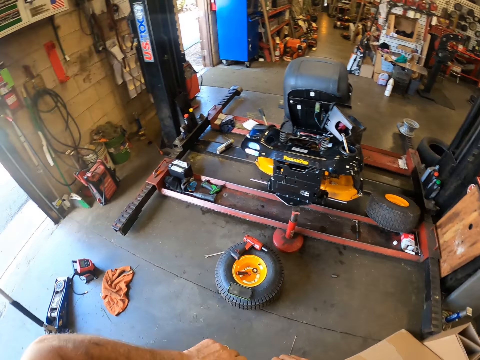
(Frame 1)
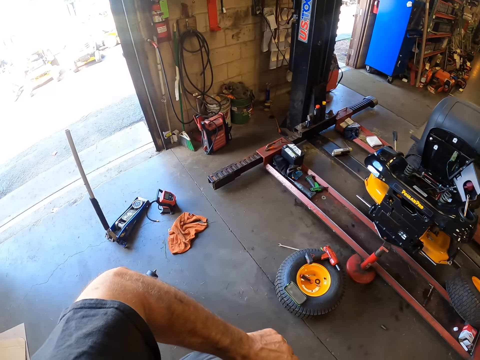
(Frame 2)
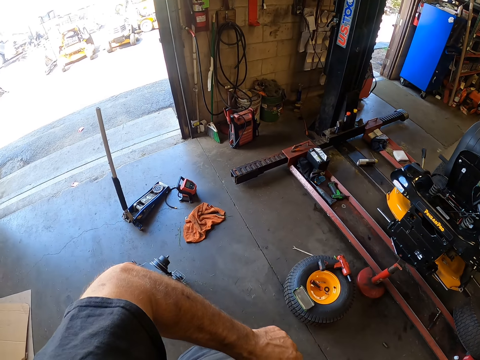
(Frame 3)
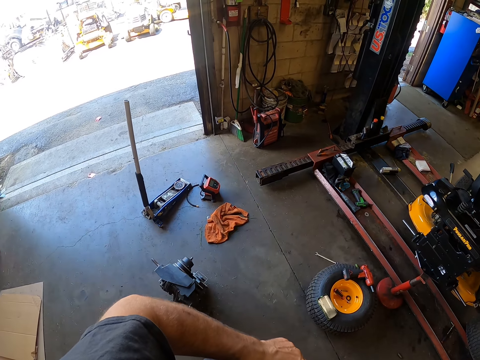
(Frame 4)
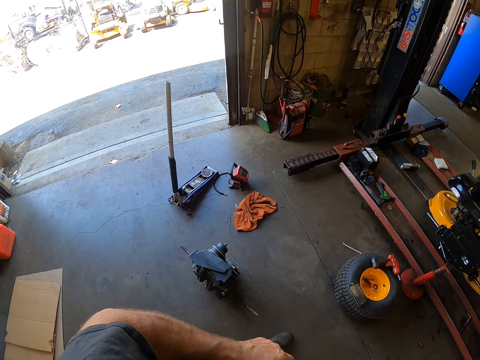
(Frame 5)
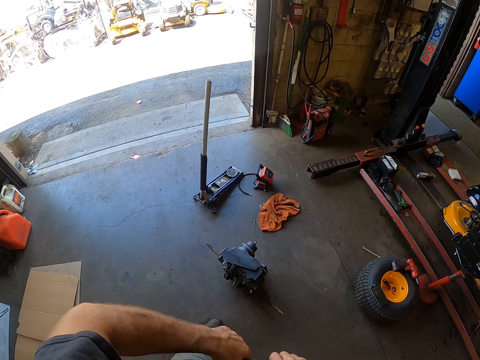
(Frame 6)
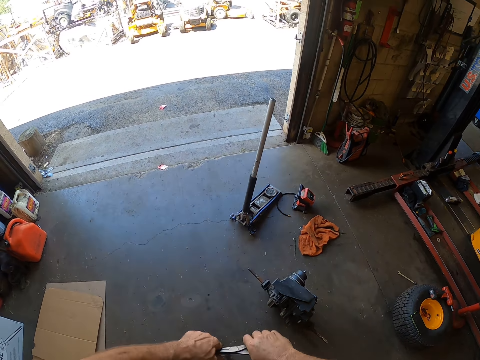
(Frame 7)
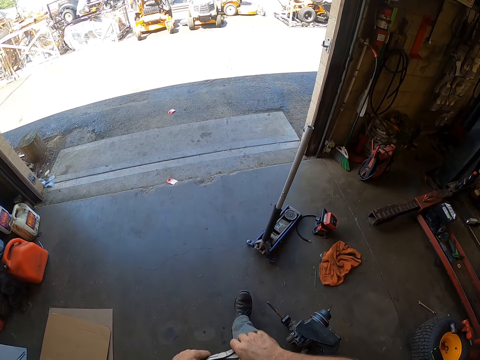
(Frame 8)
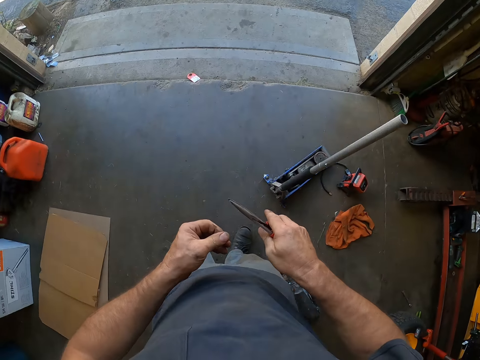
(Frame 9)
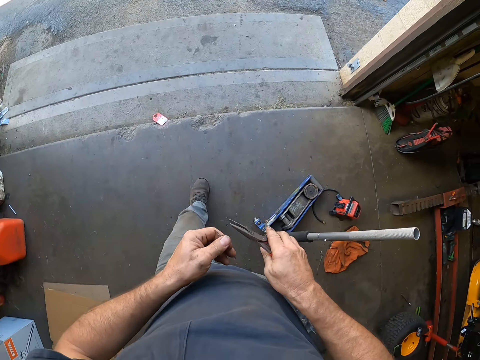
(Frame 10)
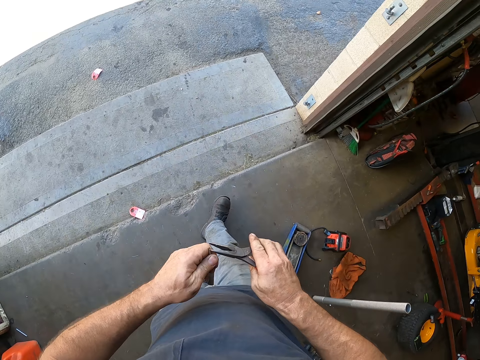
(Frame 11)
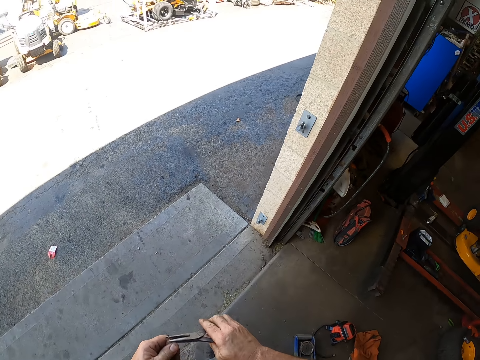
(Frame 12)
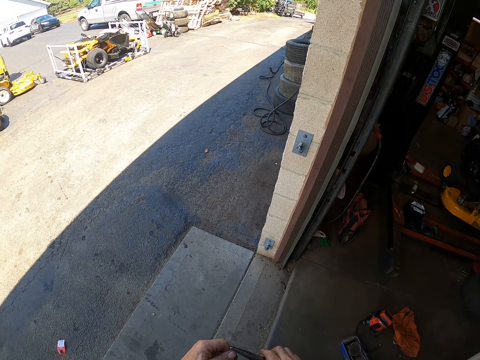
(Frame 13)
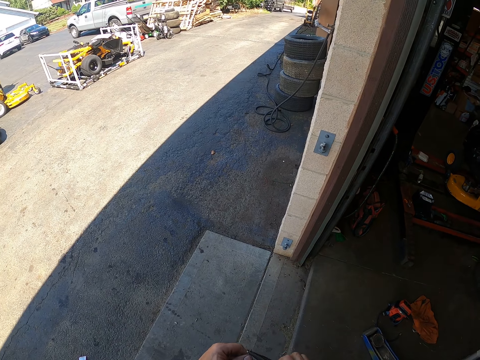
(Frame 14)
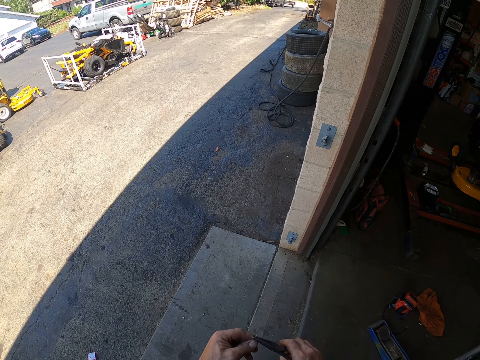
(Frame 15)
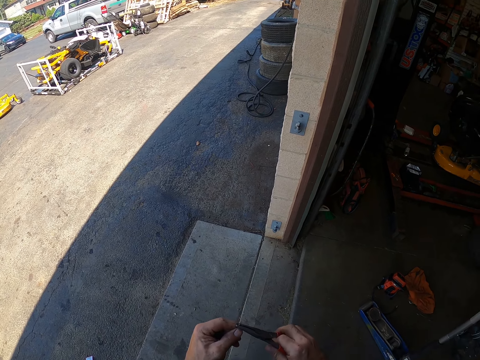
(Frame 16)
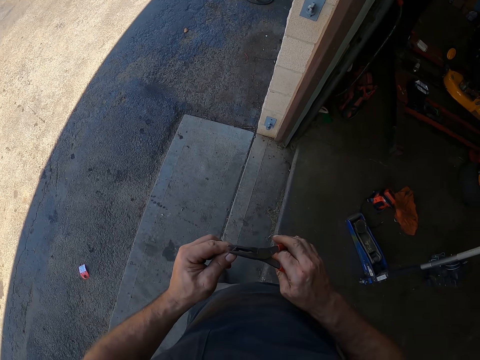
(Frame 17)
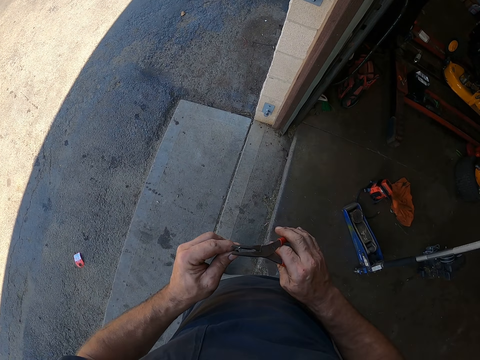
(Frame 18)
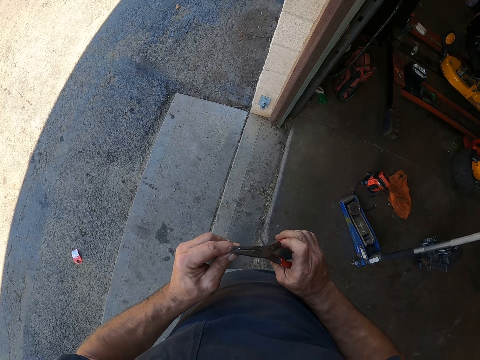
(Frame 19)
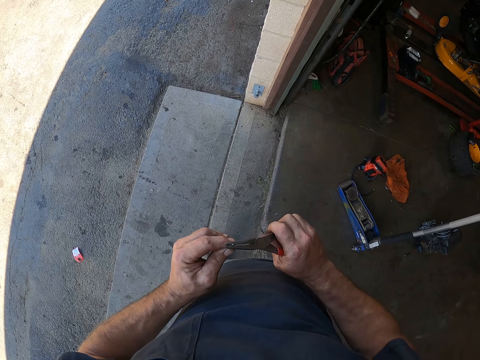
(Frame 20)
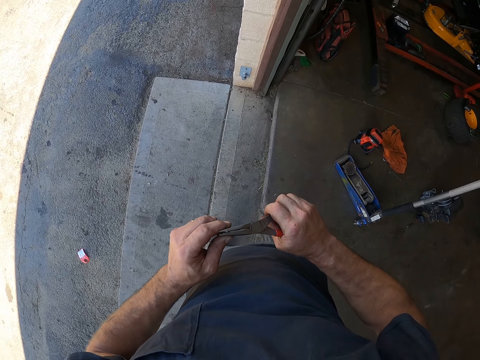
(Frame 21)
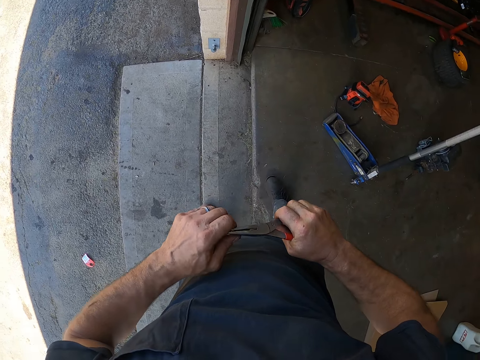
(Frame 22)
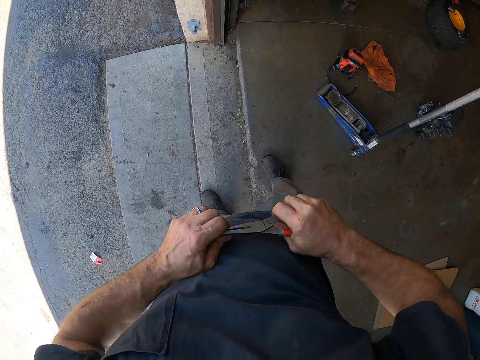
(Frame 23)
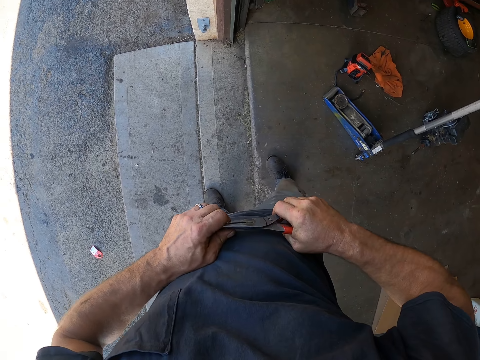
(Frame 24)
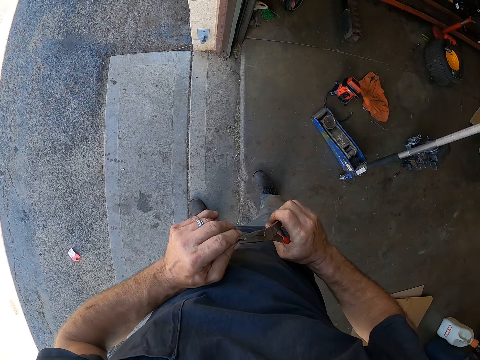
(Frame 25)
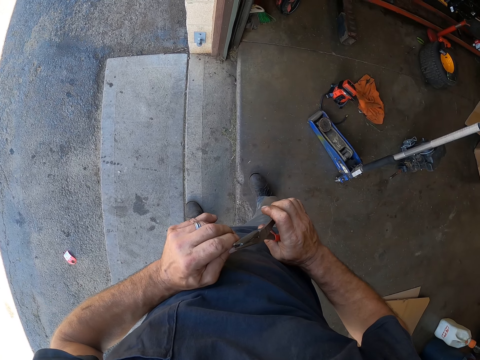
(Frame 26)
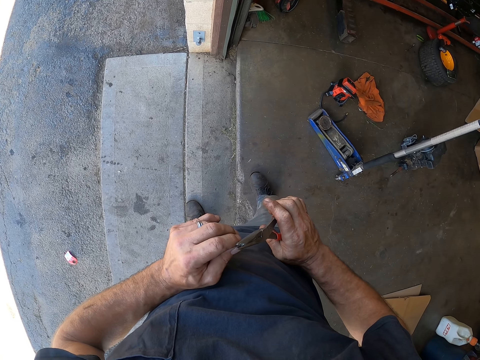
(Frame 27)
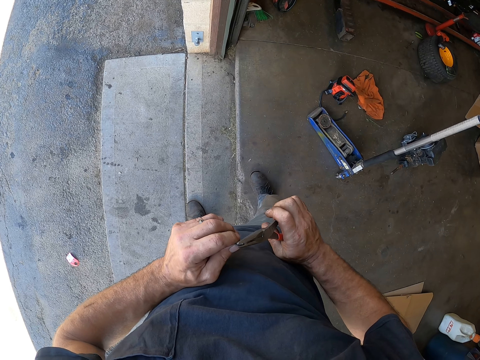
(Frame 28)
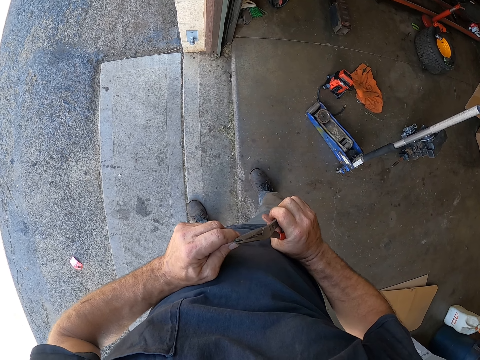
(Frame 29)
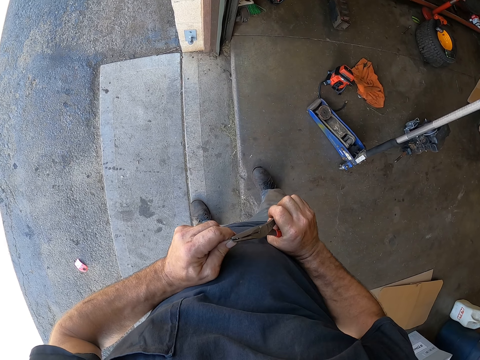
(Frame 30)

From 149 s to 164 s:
The camera wearer looks around a garage. They walk around the garage. They cut a pin with a scissors. They look around a parking lot. They cut the pin with the scissors.

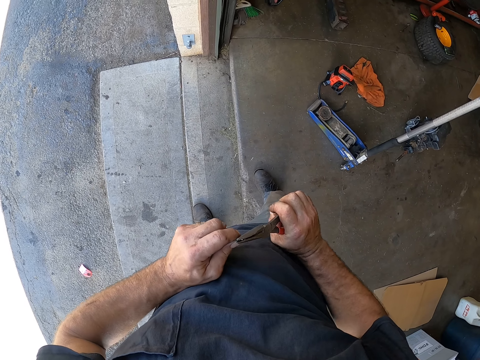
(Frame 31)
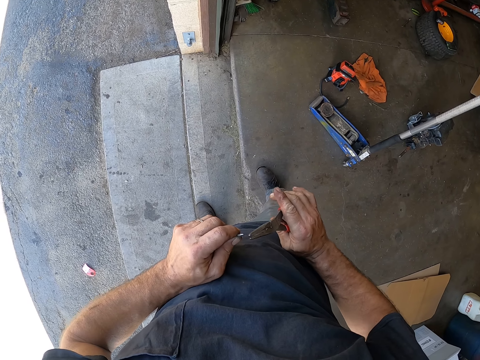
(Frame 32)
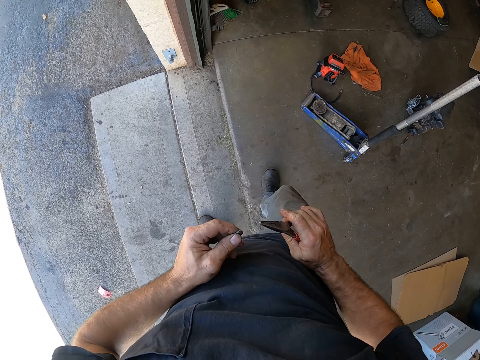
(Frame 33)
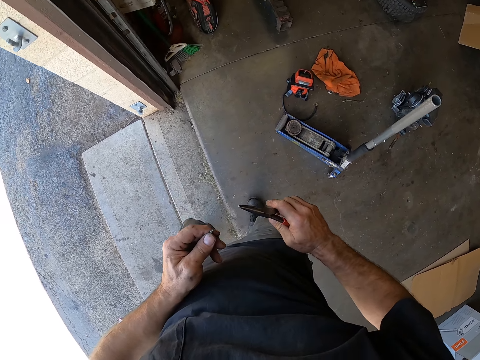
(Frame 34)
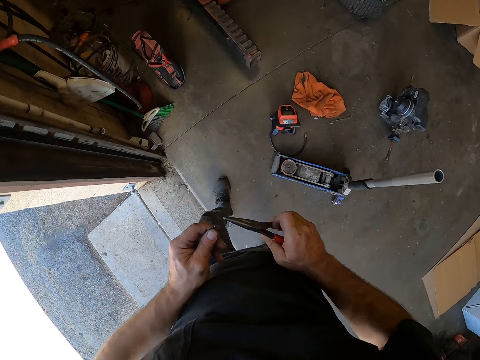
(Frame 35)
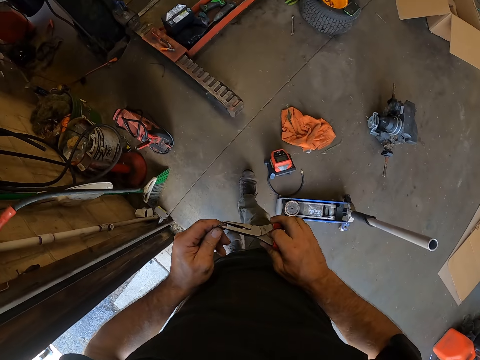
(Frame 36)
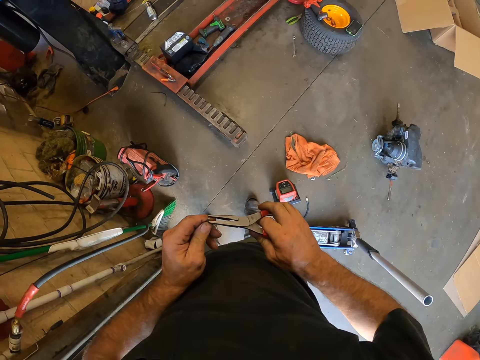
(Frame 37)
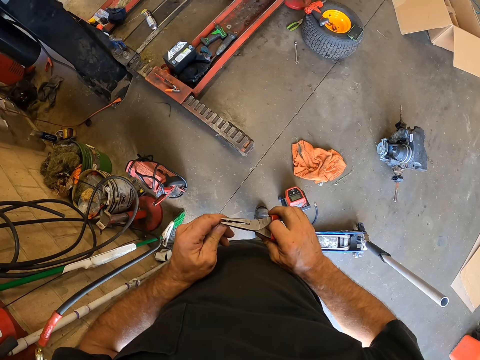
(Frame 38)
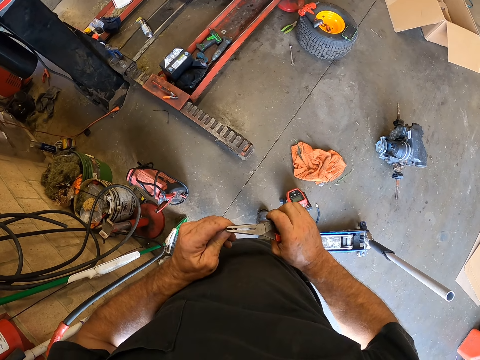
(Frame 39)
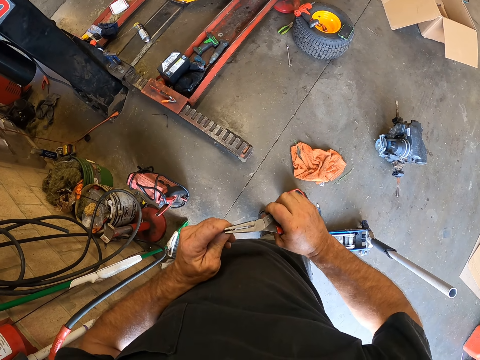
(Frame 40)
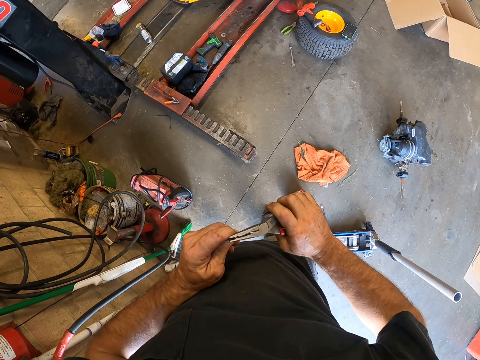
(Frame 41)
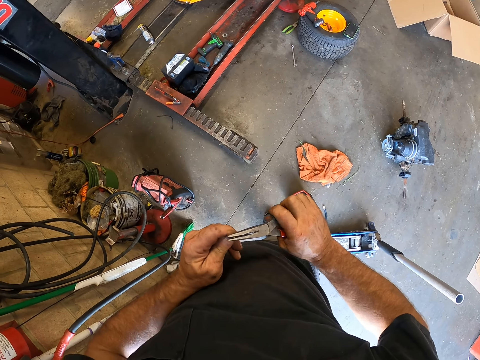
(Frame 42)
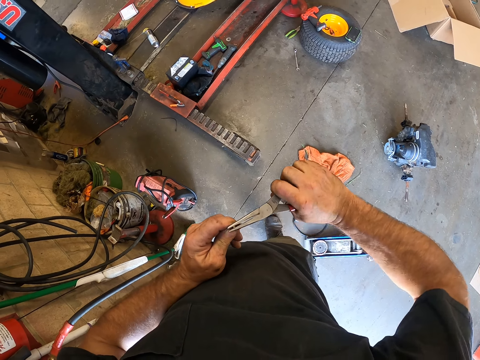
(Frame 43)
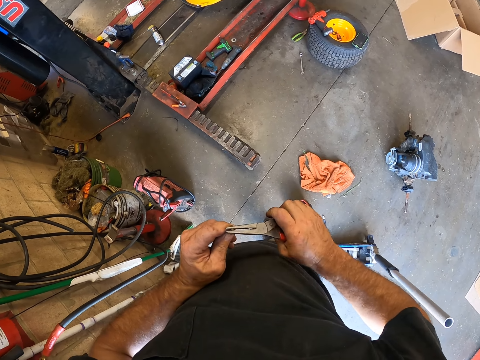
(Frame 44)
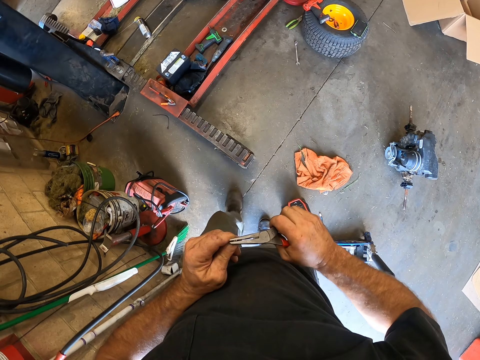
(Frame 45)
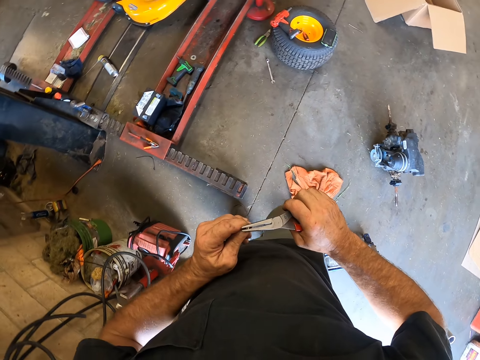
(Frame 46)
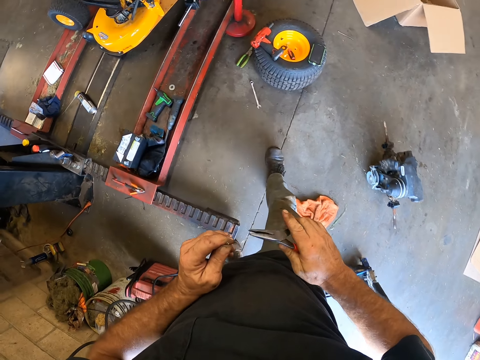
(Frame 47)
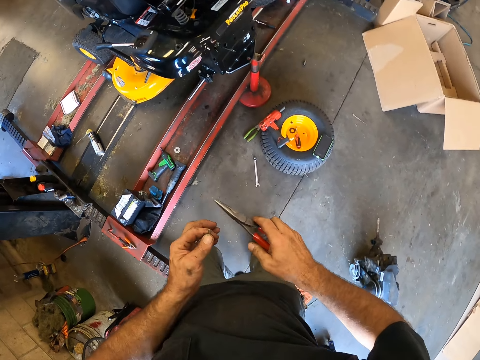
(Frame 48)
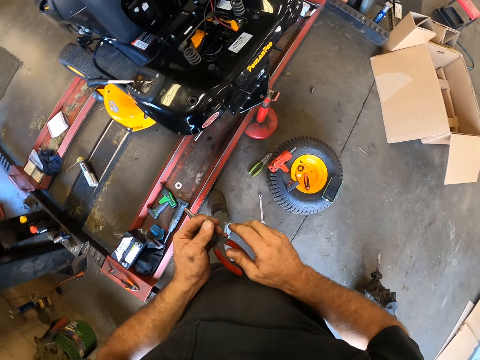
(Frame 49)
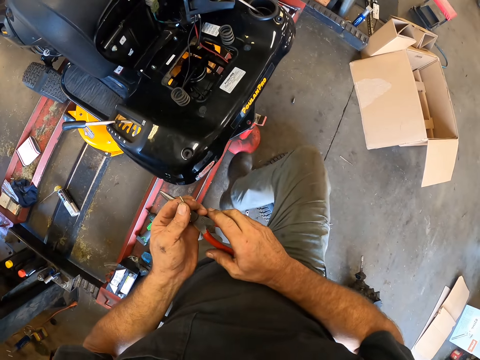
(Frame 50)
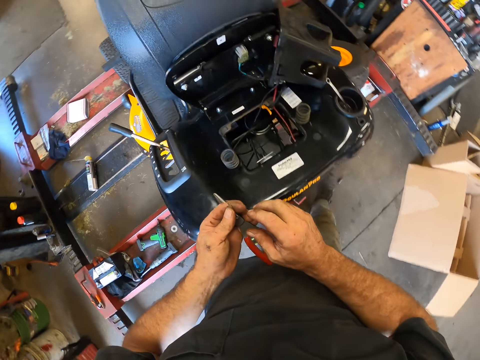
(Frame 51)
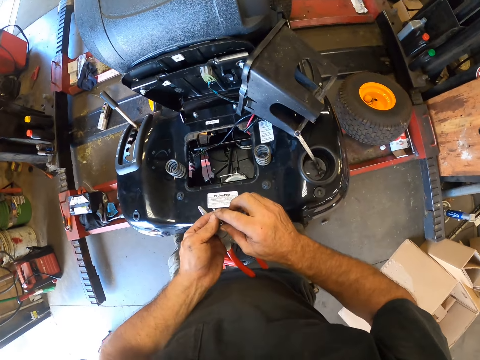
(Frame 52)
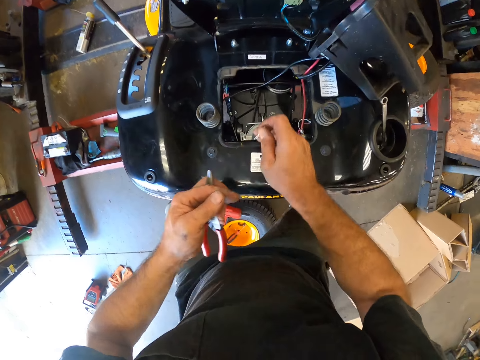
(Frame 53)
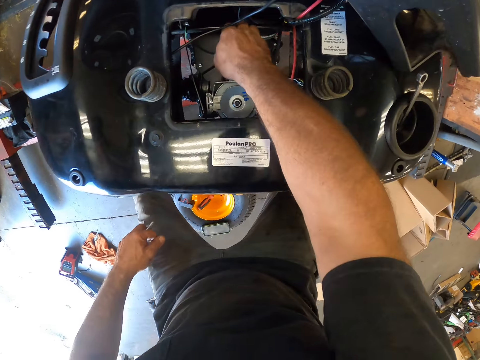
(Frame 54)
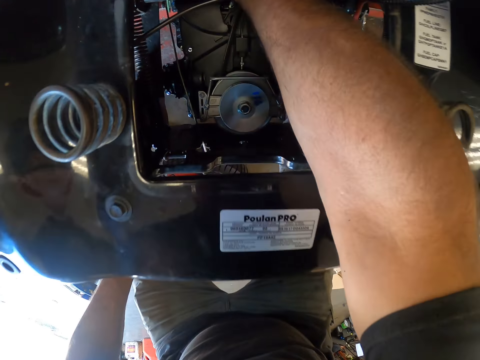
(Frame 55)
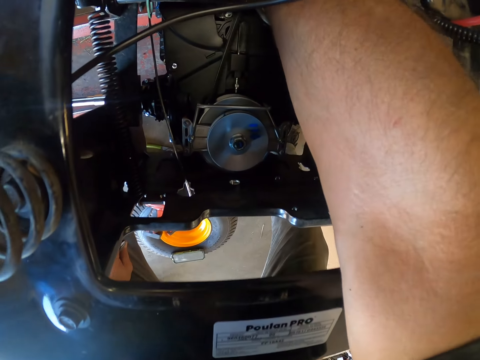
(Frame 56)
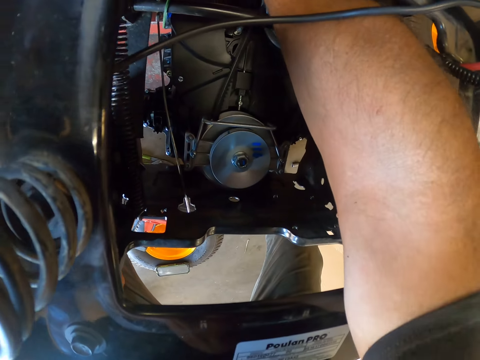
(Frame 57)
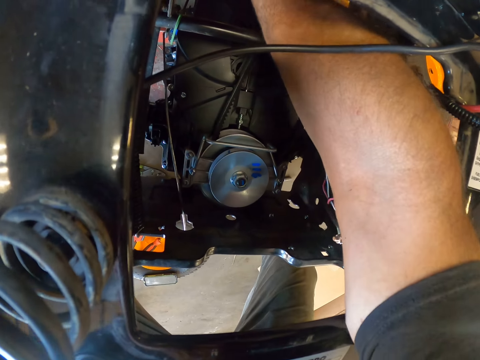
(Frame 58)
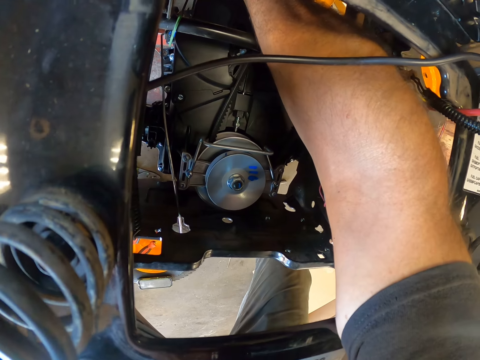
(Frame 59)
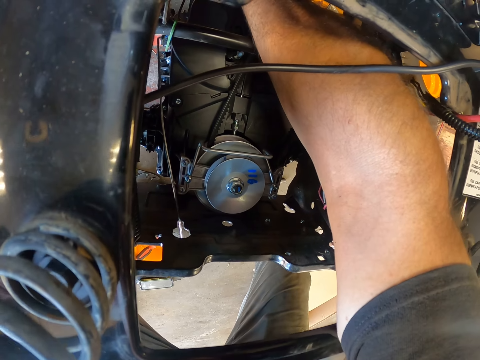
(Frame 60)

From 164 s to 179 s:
The camera wearer walks around a garage. He walks toward the lawn mower. He cuts a pin with a scissors. He walks around the garage. He passes the scissors in his right hand to his left hand. He picks up the wire in his left hand with his right hand. He places his right hand into the engine compartment of the lawn mower. He inserts the pin in a machine with a hand.
